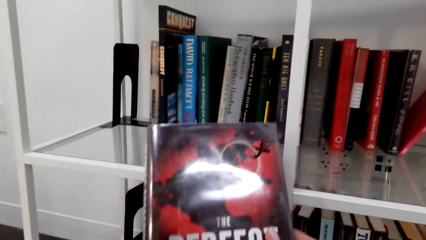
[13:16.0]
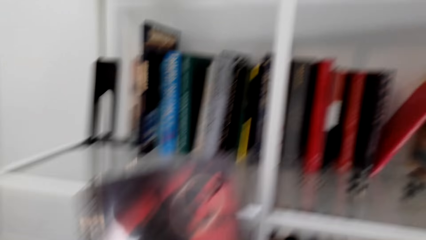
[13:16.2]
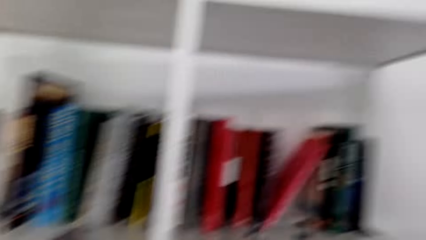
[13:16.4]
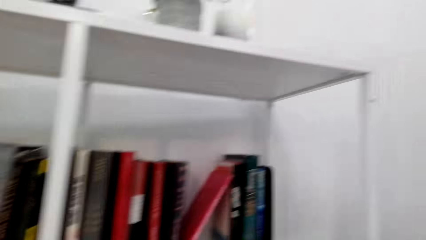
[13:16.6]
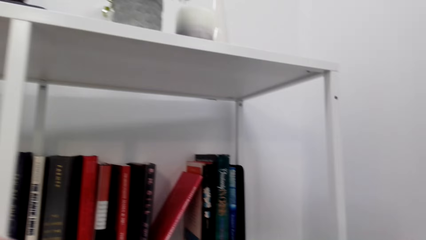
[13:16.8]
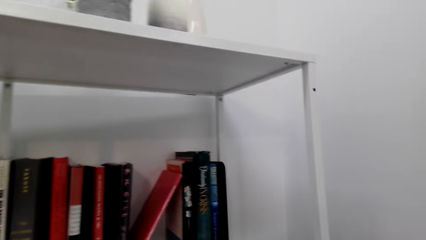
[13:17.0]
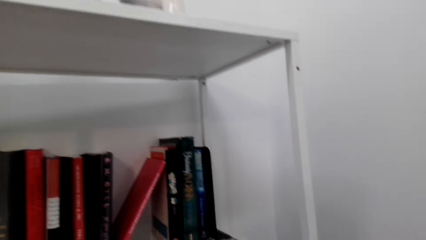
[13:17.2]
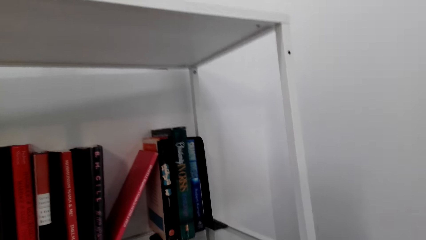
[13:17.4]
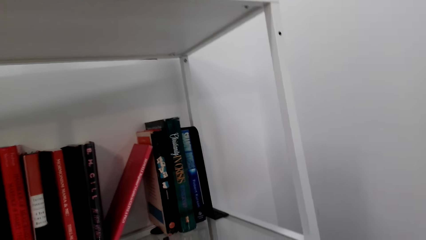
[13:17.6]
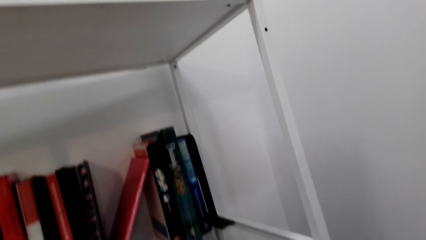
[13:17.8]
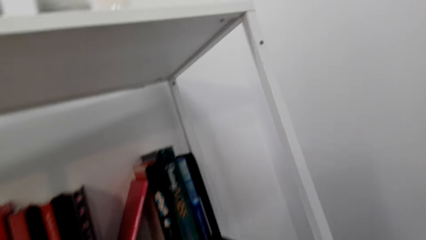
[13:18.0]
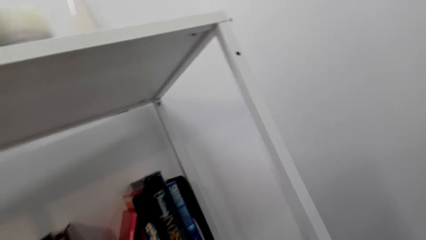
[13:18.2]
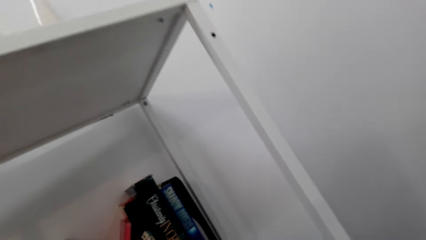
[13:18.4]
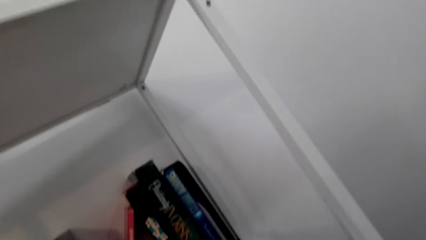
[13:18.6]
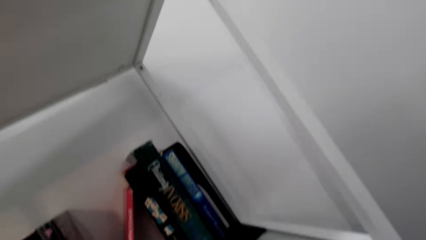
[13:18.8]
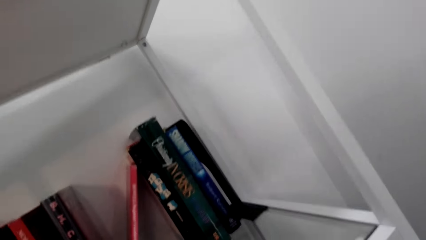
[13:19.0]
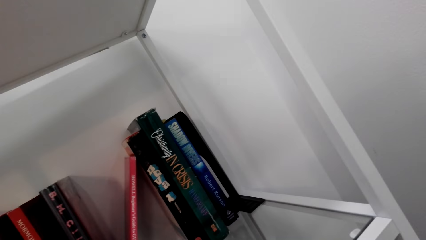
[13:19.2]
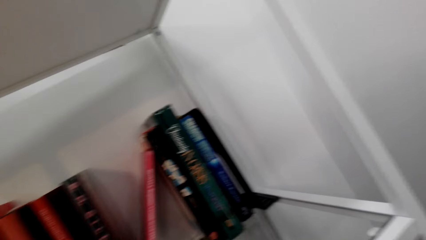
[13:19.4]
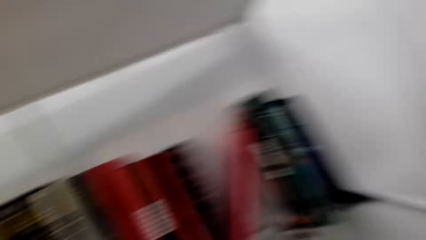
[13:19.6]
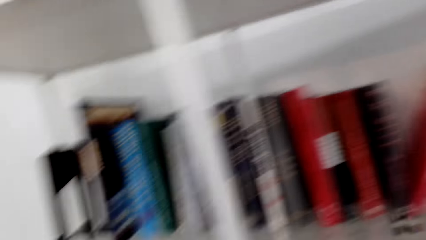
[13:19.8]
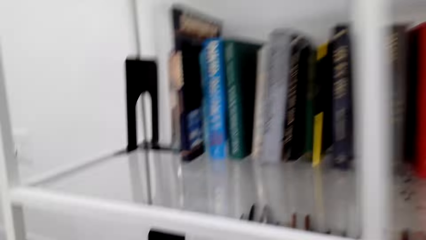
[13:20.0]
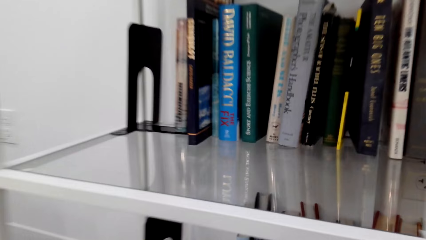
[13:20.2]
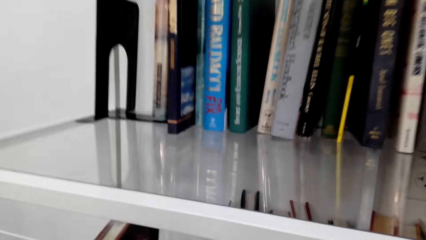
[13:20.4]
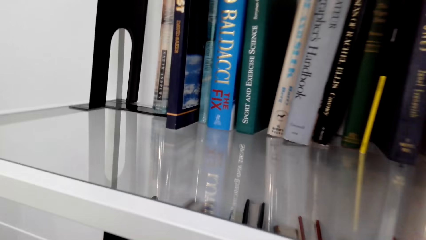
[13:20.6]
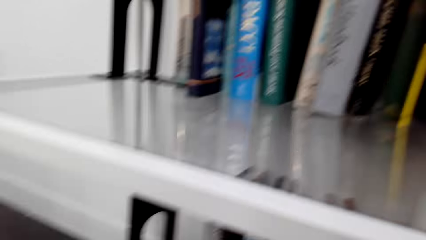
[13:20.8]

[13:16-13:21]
The camera wearer holds a book. They open the book. They look around.

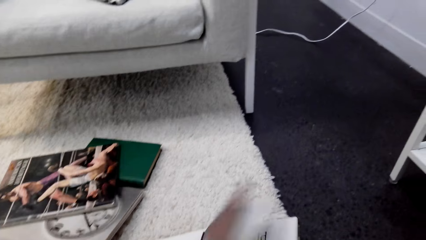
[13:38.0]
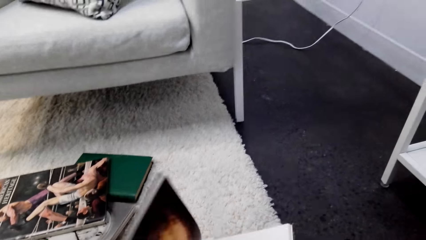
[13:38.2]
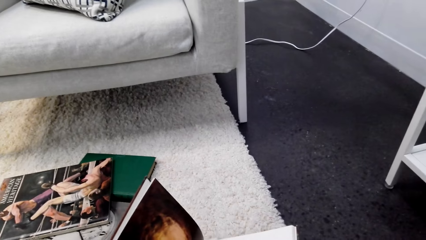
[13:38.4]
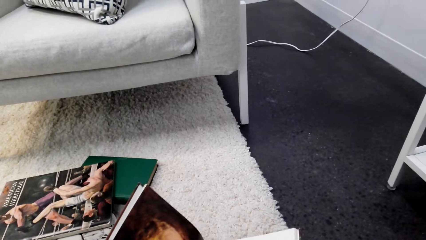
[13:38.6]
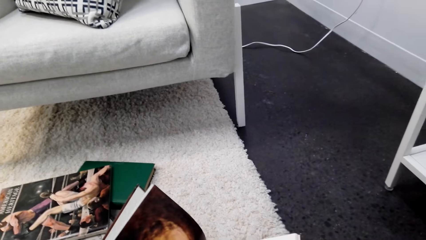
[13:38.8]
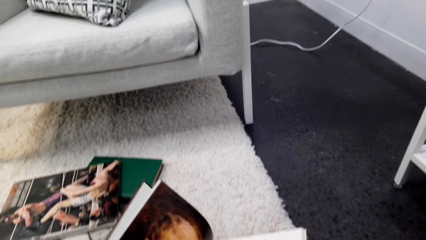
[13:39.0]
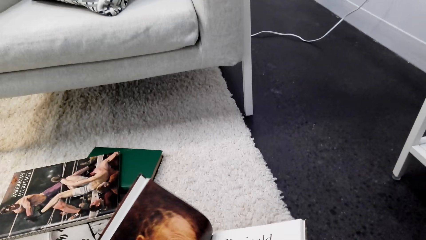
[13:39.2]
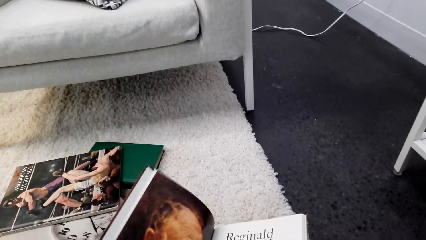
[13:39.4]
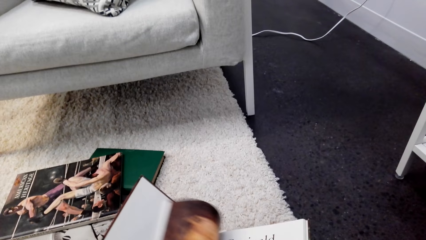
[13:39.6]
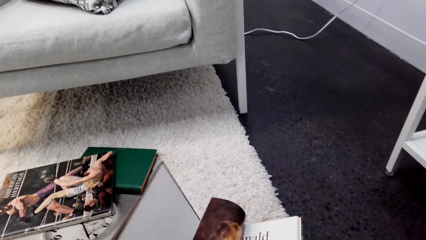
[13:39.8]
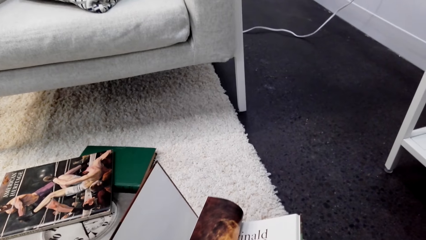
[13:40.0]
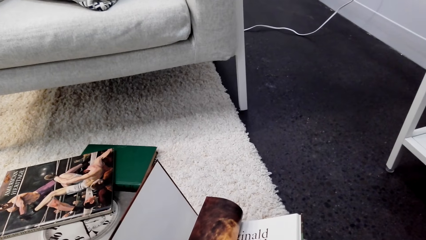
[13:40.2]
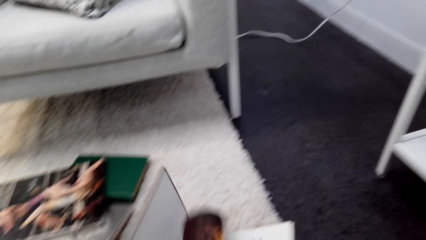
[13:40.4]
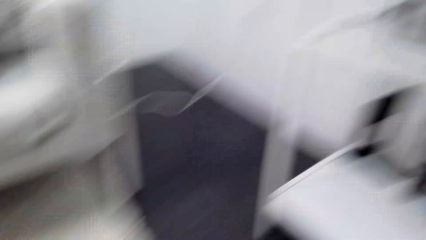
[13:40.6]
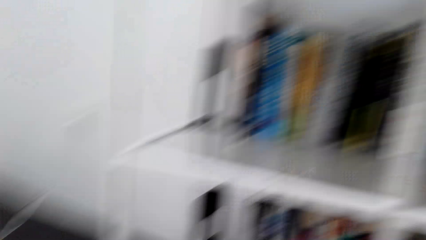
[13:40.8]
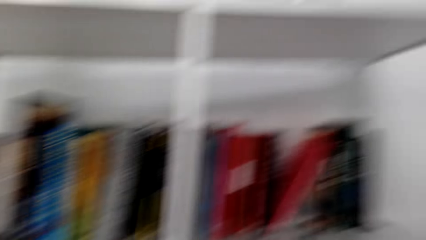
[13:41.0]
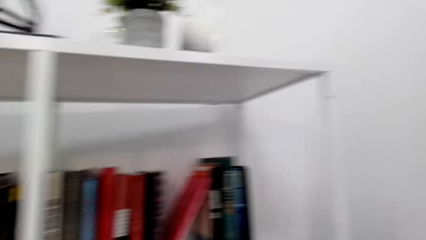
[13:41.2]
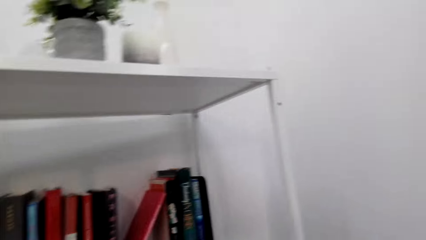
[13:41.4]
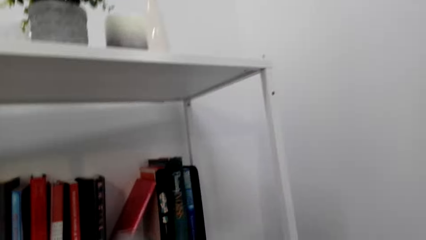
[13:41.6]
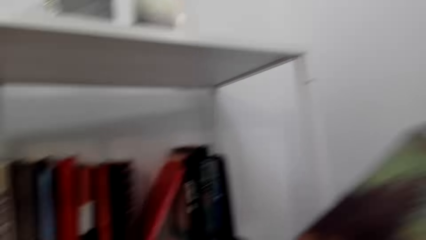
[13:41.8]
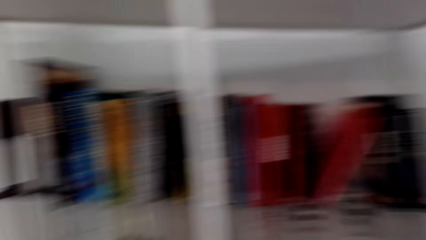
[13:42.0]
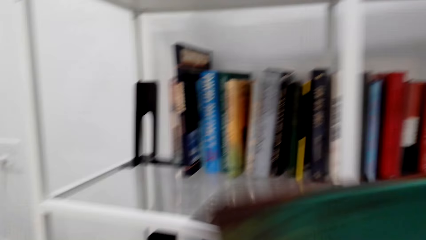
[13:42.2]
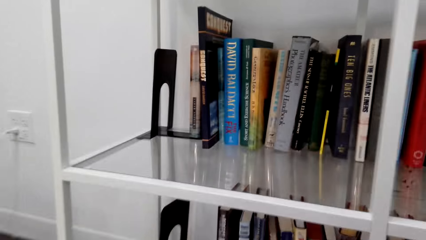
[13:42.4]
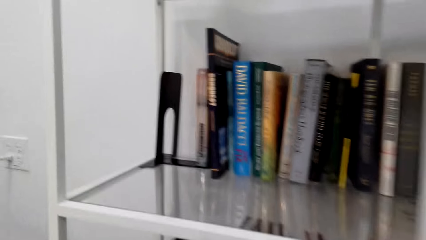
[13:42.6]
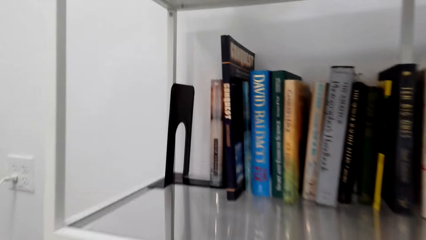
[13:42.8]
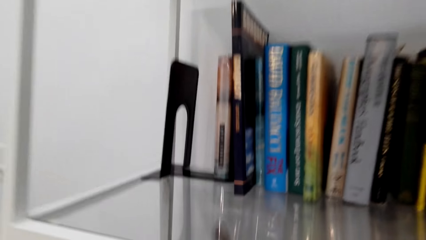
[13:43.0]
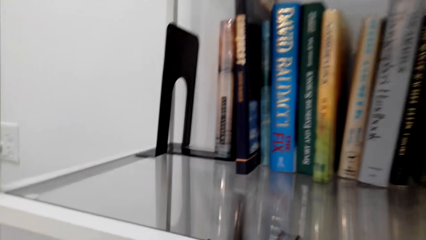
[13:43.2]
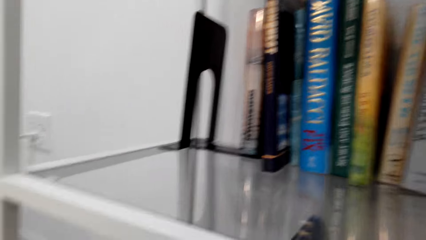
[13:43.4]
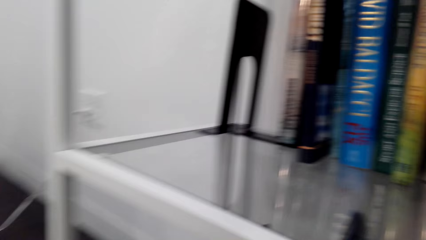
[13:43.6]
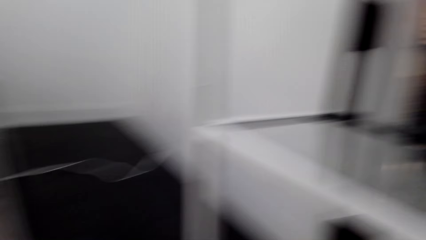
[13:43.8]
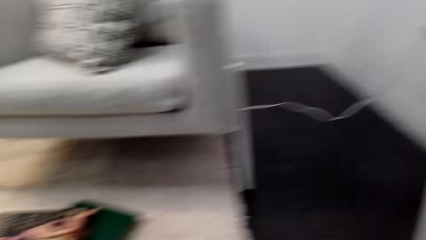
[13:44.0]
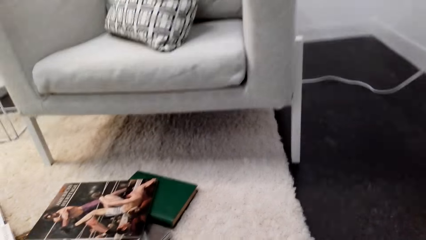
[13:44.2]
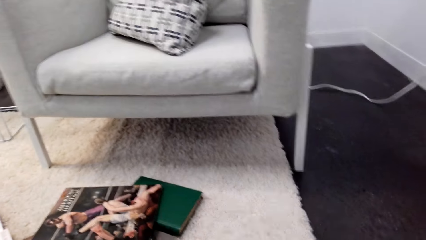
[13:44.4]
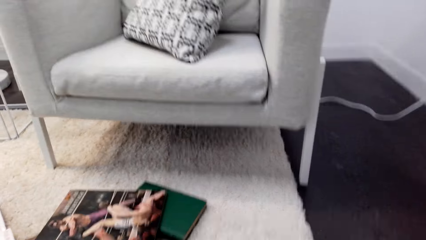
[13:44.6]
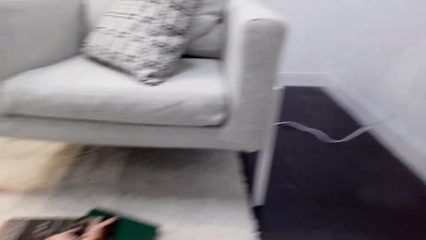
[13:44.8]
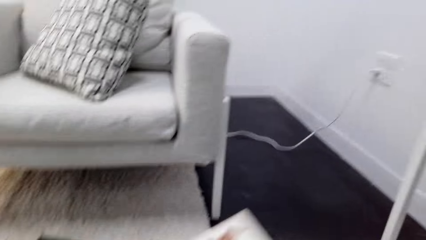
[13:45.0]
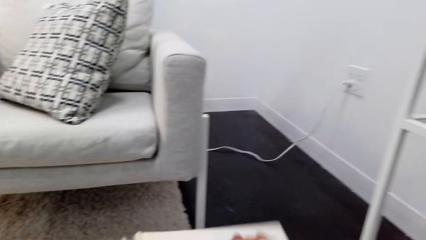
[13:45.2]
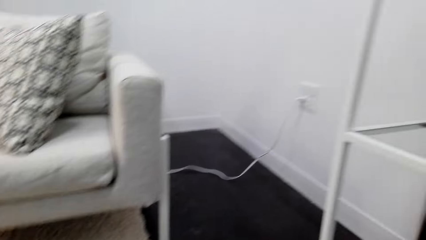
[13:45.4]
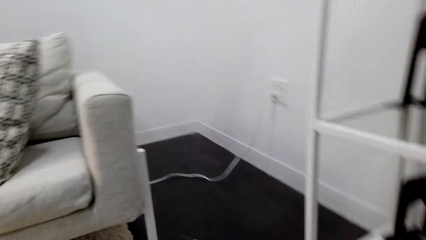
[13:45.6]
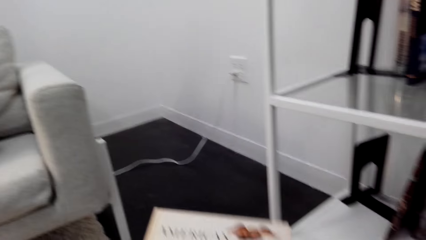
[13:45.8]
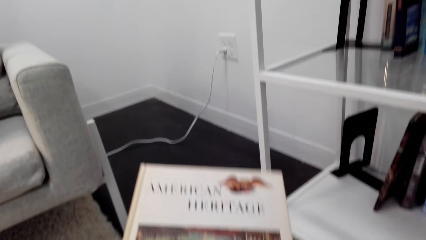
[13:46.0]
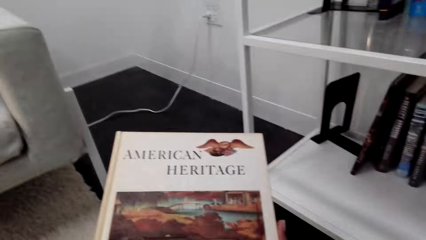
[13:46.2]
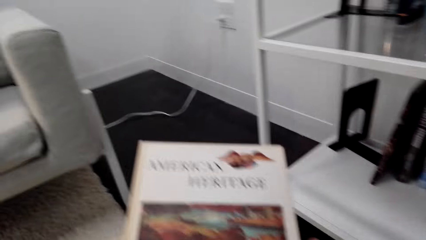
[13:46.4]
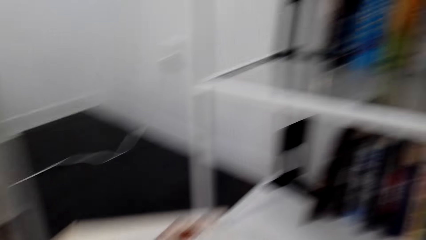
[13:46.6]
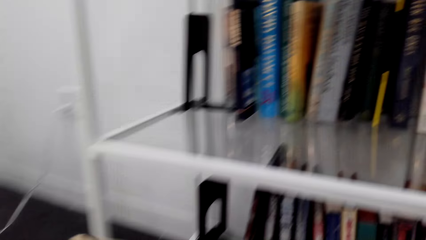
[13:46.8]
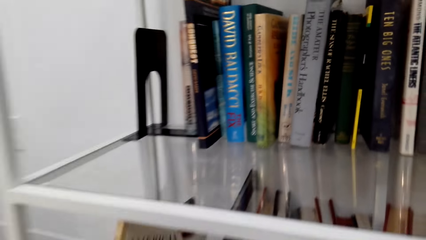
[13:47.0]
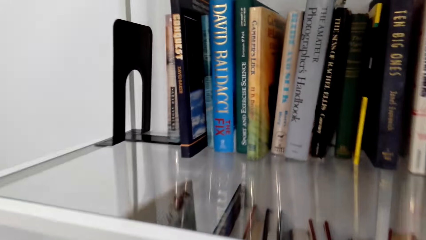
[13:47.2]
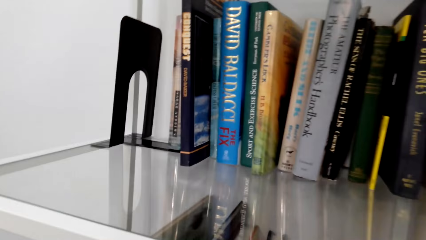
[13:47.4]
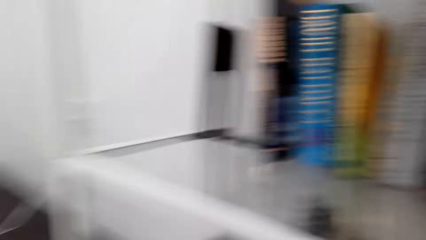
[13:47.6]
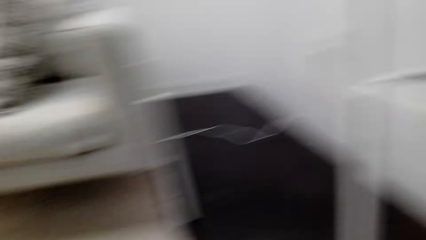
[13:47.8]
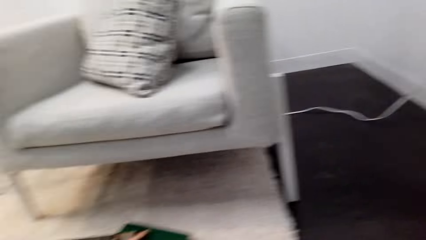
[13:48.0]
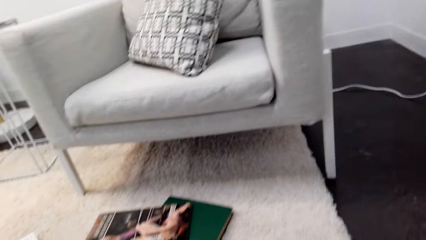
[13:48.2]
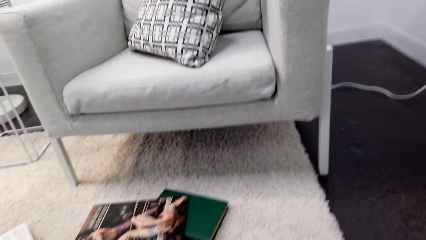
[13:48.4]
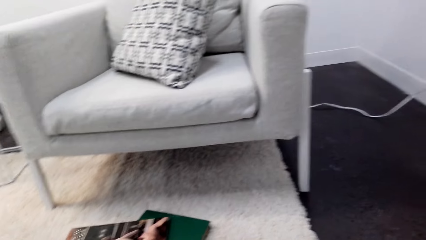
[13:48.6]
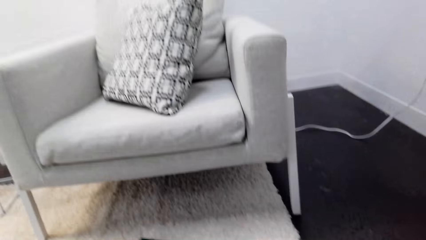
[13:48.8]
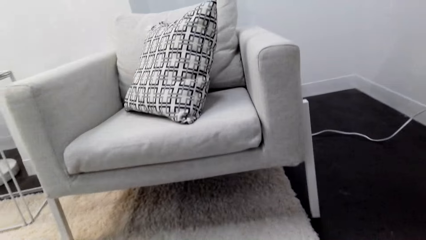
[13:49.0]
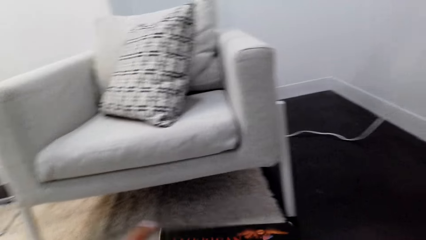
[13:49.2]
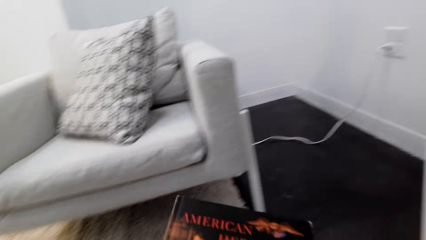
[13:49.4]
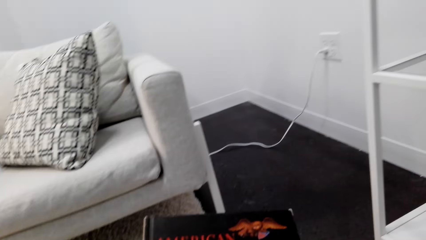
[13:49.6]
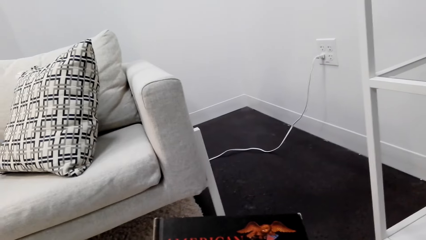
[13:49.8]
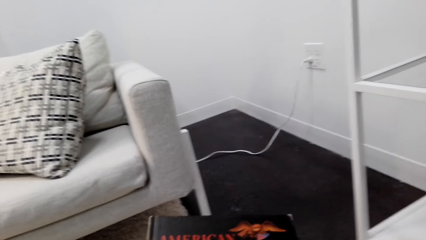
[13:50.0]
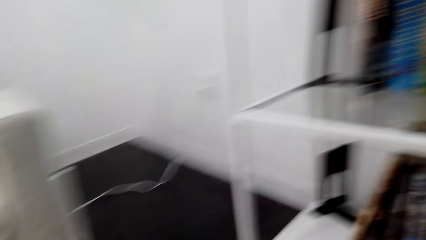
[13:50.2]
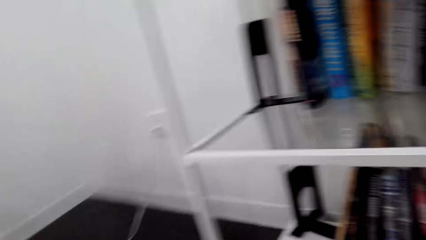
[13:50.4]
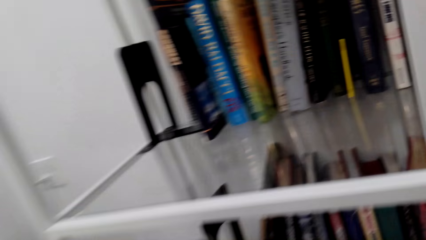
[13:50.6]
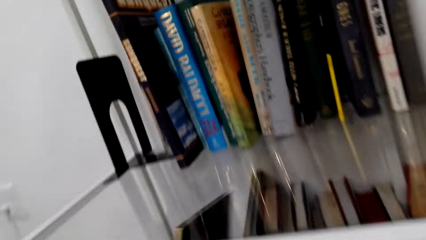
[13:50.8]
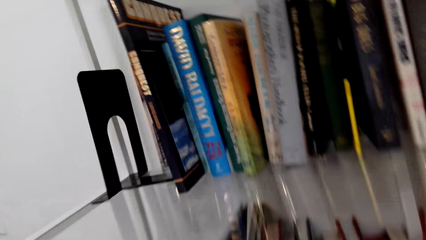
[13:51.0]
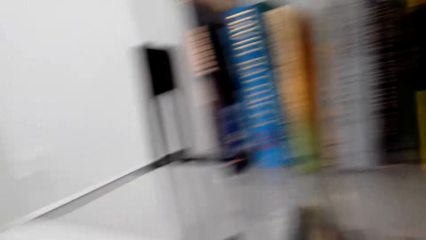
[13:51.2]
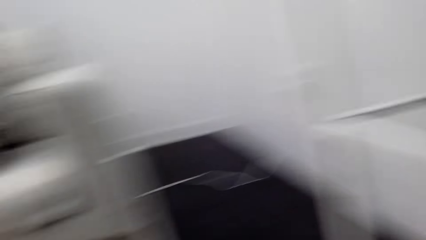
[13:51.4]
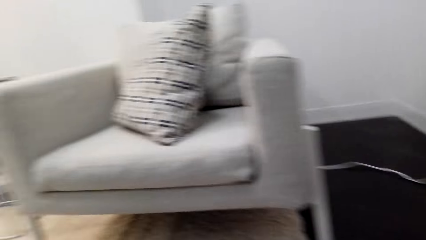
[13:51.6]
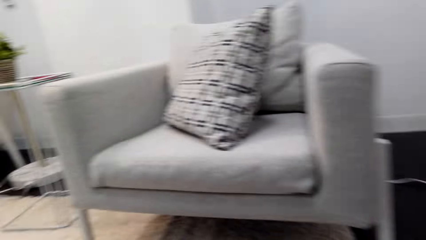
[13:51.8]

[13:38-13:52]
The camera wearer grabs a book. They flip through the pages. They place the book on a shelf. They lean forward. They grab a book. They put the book on the shelf. They pick a book. They place the book on the shelf.
